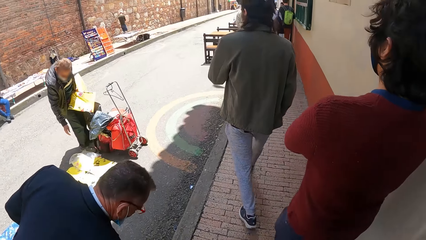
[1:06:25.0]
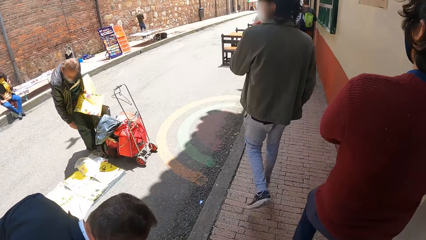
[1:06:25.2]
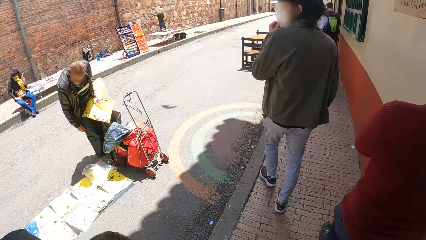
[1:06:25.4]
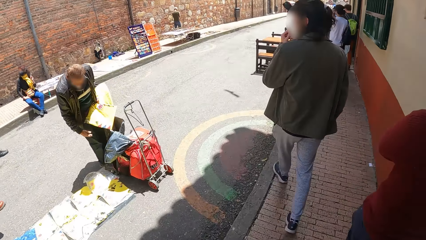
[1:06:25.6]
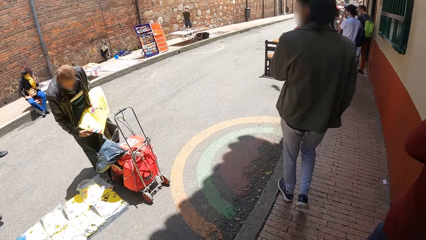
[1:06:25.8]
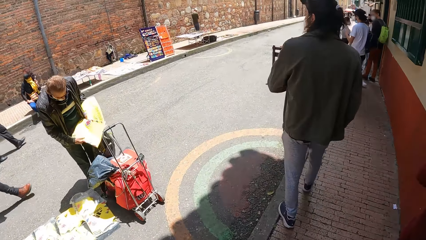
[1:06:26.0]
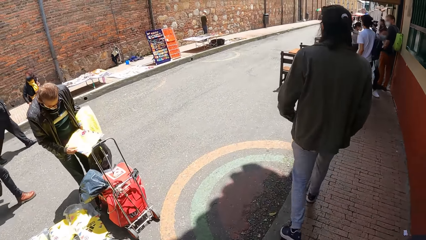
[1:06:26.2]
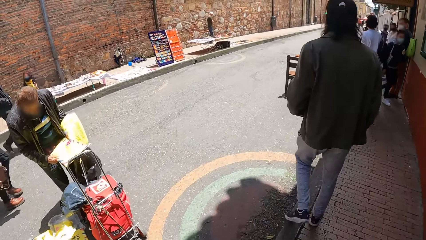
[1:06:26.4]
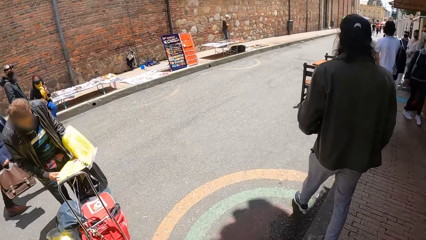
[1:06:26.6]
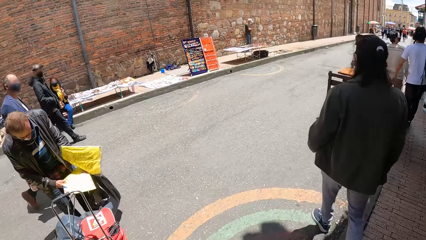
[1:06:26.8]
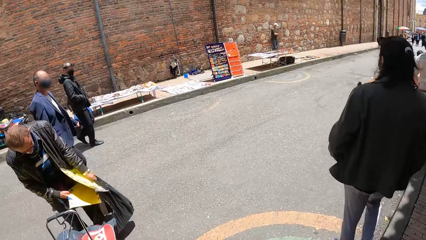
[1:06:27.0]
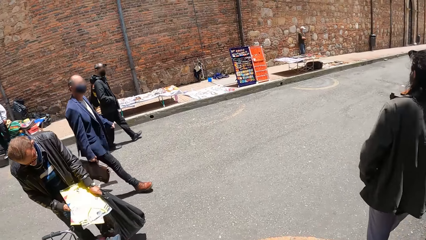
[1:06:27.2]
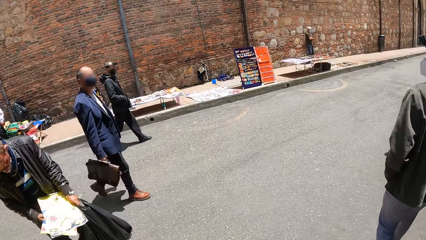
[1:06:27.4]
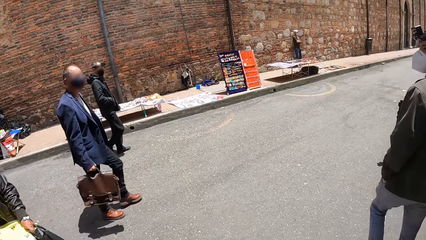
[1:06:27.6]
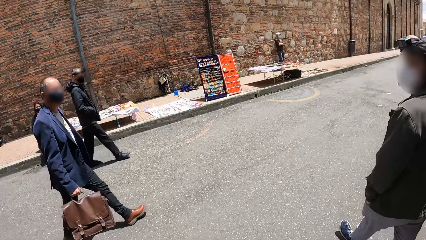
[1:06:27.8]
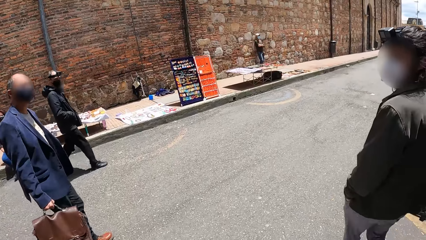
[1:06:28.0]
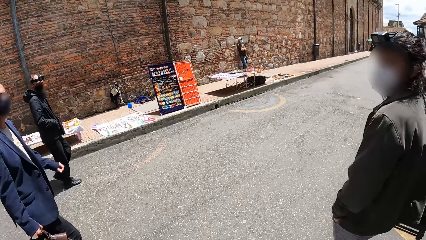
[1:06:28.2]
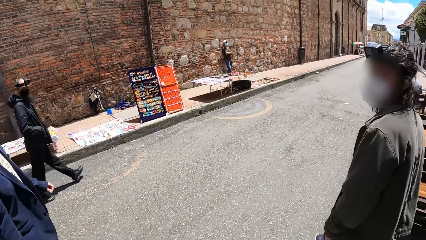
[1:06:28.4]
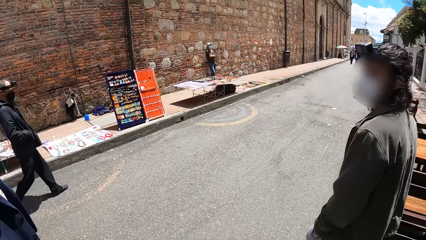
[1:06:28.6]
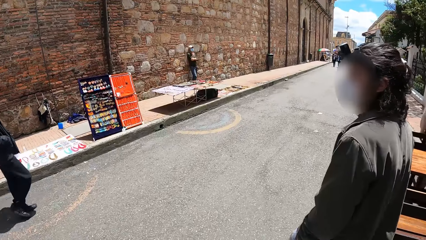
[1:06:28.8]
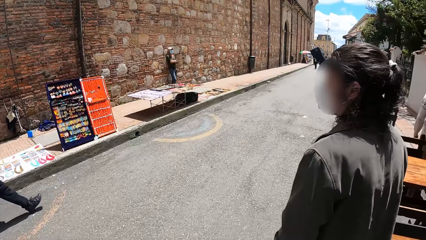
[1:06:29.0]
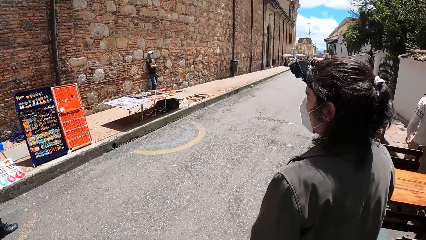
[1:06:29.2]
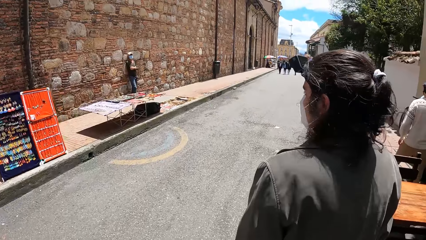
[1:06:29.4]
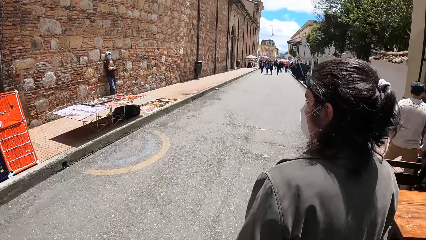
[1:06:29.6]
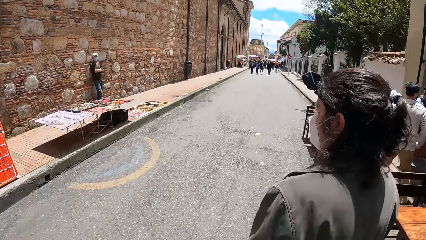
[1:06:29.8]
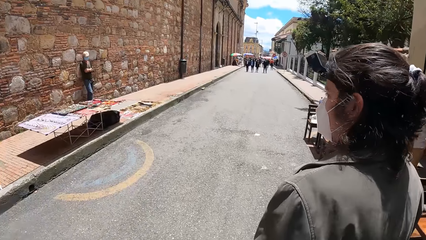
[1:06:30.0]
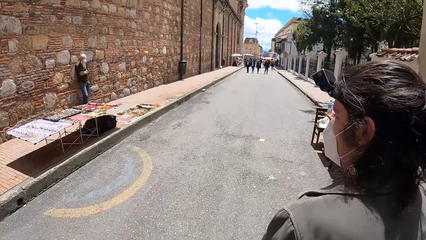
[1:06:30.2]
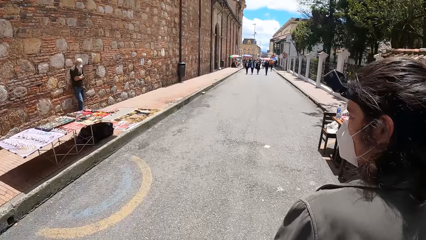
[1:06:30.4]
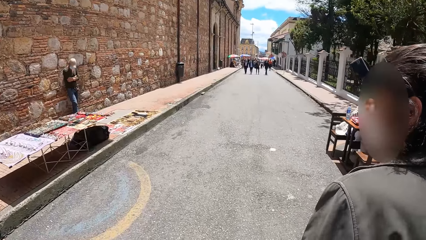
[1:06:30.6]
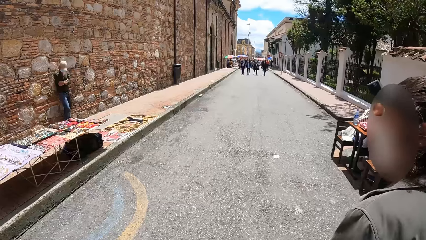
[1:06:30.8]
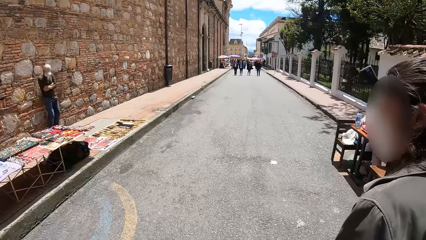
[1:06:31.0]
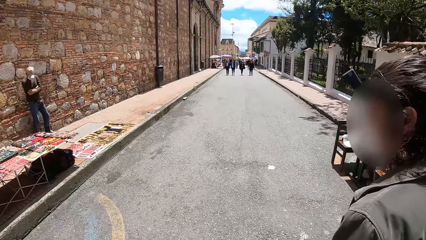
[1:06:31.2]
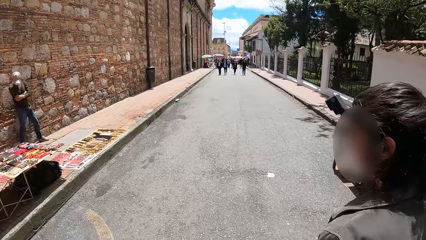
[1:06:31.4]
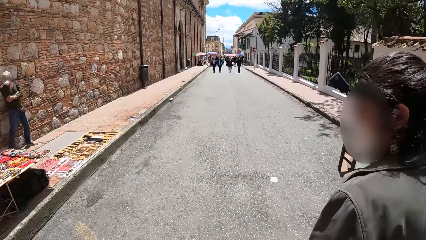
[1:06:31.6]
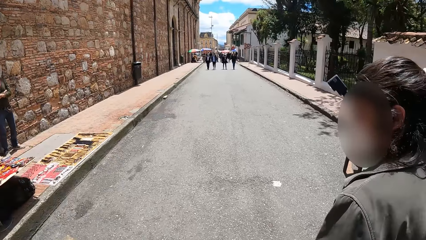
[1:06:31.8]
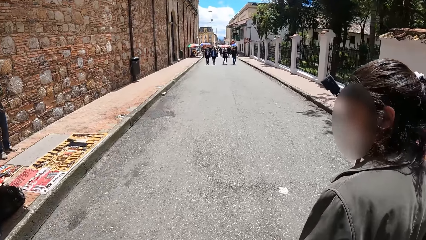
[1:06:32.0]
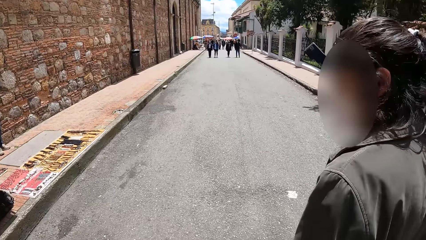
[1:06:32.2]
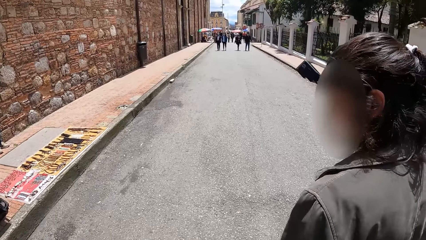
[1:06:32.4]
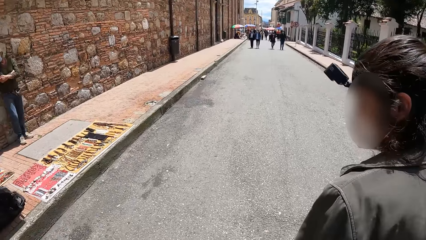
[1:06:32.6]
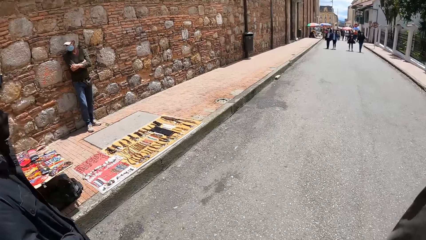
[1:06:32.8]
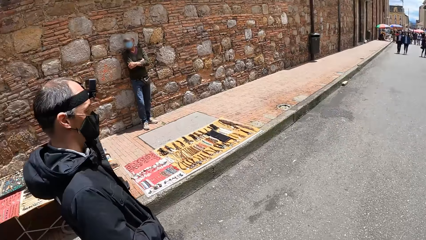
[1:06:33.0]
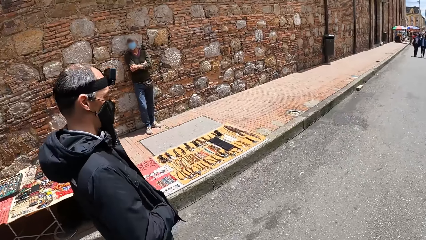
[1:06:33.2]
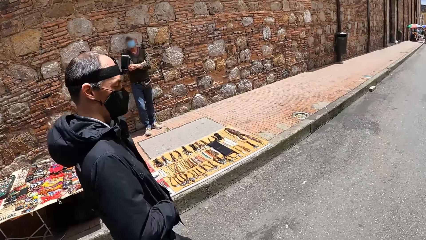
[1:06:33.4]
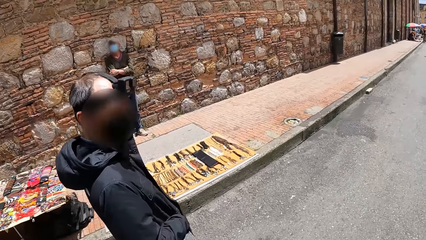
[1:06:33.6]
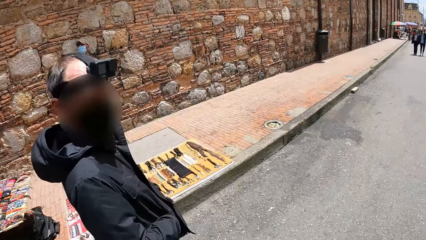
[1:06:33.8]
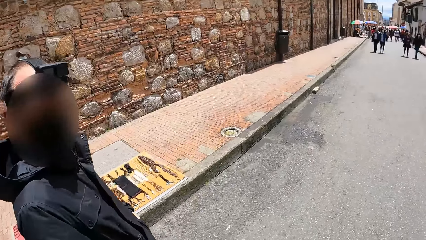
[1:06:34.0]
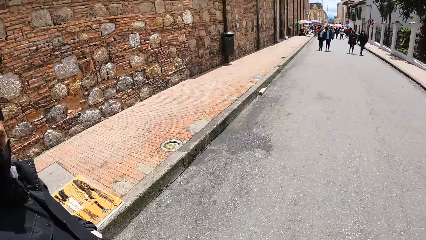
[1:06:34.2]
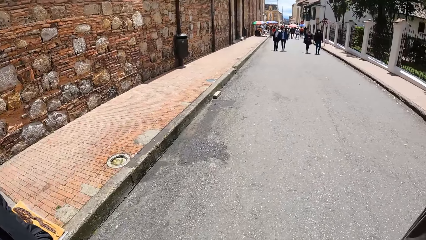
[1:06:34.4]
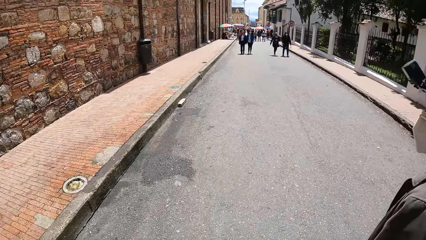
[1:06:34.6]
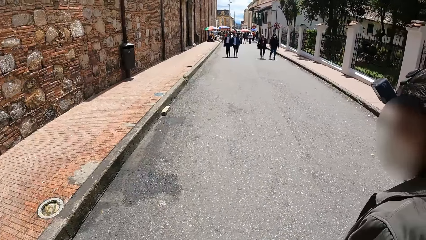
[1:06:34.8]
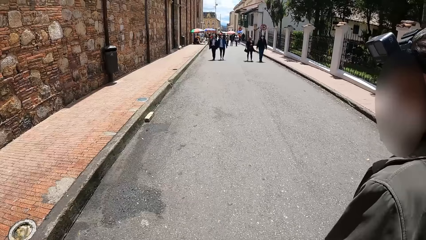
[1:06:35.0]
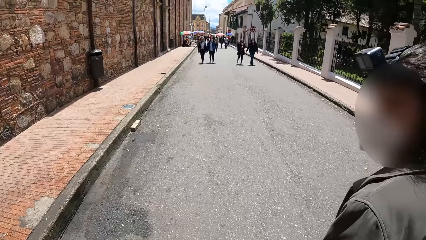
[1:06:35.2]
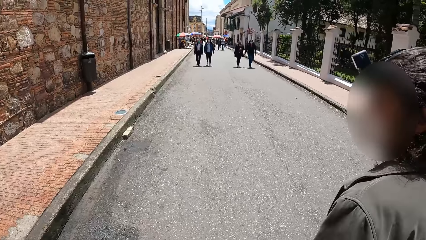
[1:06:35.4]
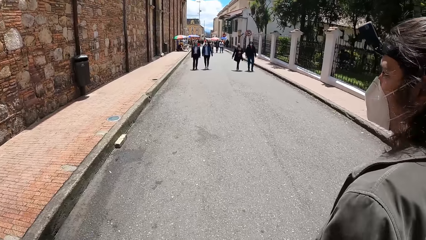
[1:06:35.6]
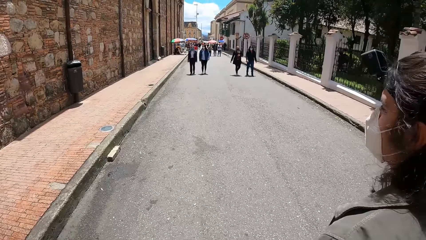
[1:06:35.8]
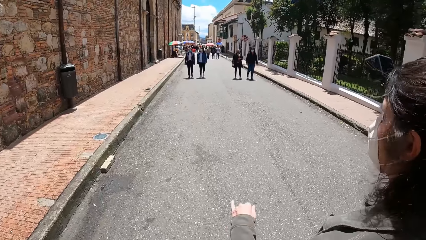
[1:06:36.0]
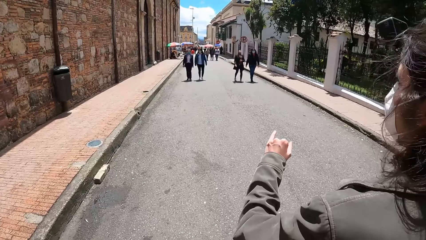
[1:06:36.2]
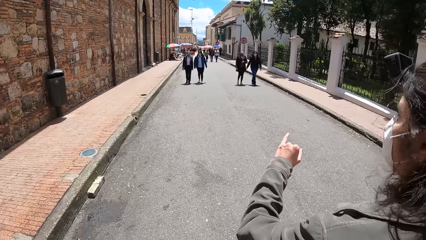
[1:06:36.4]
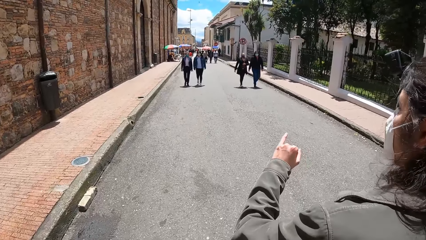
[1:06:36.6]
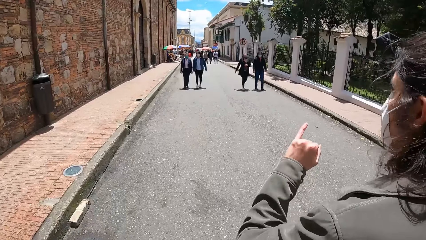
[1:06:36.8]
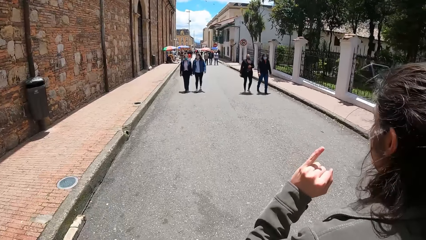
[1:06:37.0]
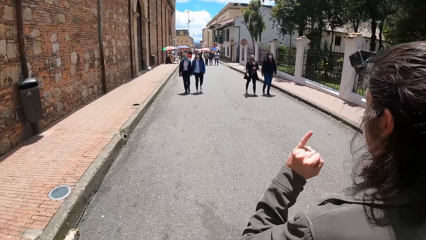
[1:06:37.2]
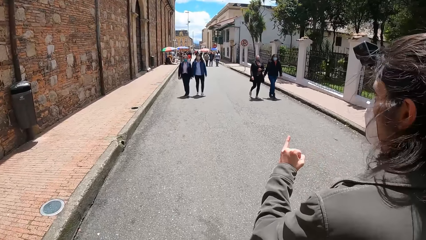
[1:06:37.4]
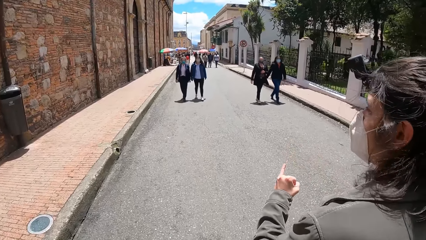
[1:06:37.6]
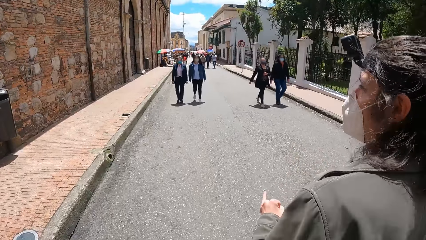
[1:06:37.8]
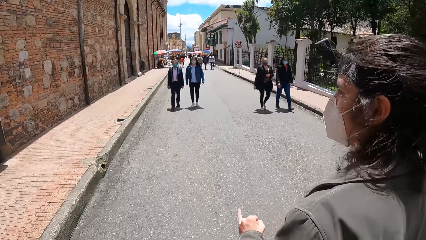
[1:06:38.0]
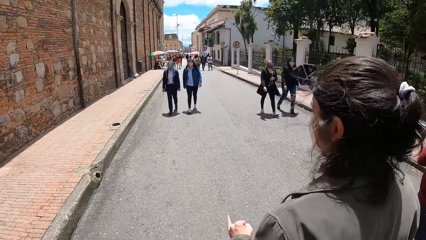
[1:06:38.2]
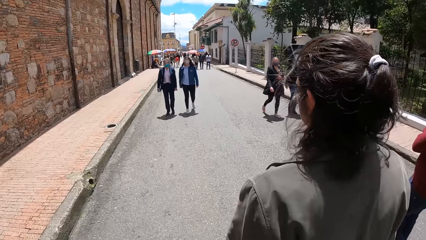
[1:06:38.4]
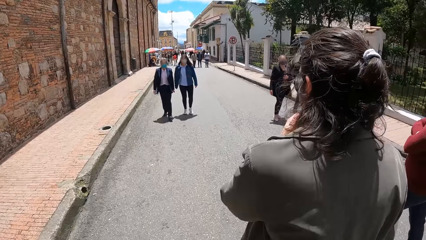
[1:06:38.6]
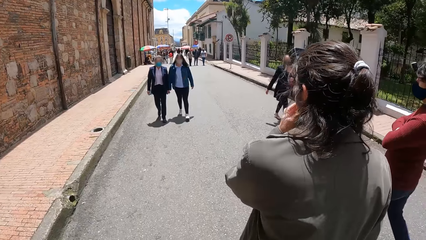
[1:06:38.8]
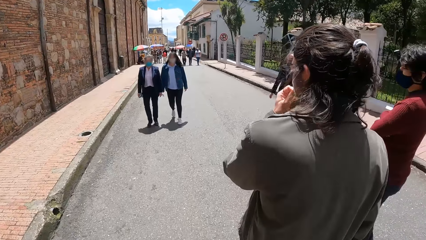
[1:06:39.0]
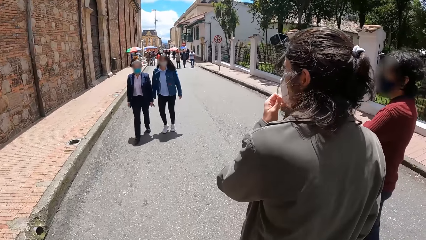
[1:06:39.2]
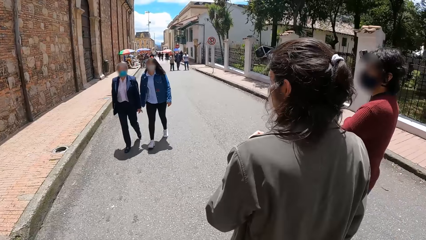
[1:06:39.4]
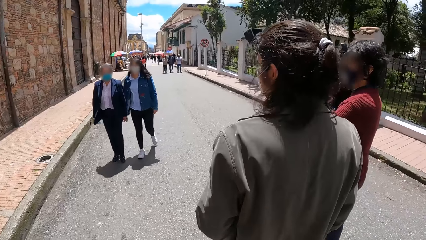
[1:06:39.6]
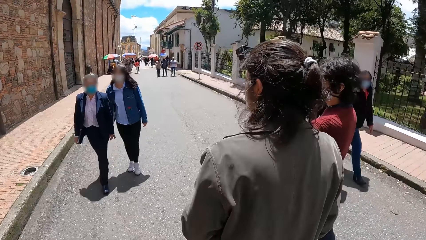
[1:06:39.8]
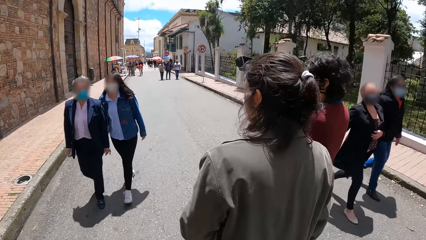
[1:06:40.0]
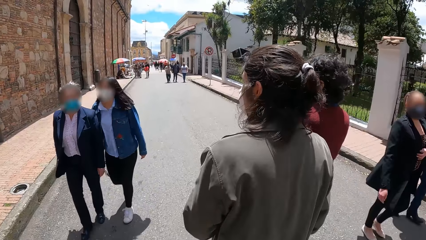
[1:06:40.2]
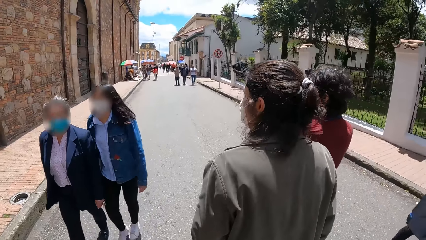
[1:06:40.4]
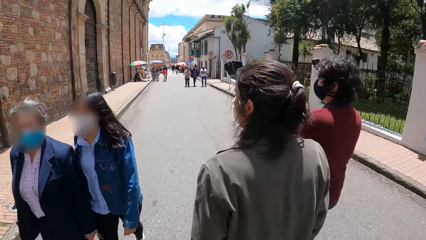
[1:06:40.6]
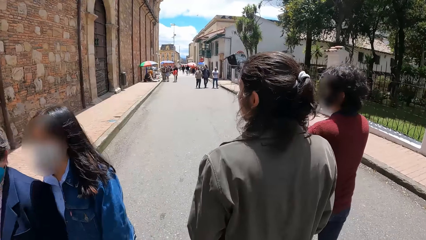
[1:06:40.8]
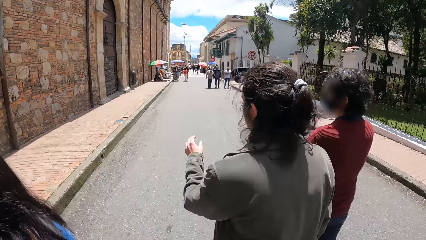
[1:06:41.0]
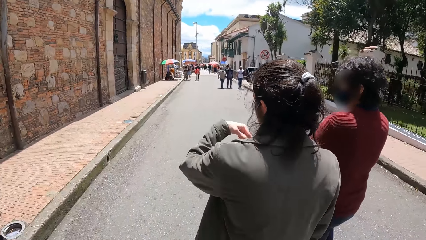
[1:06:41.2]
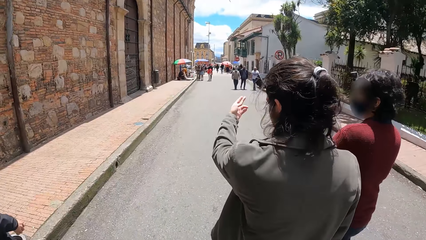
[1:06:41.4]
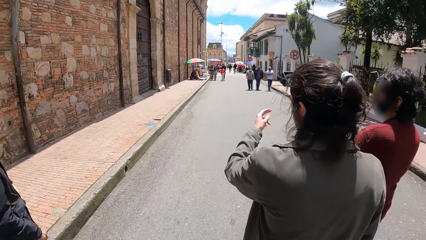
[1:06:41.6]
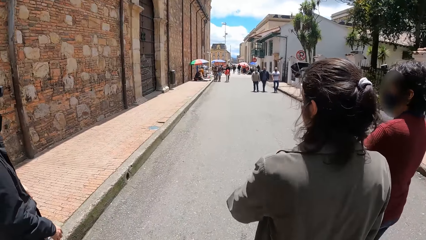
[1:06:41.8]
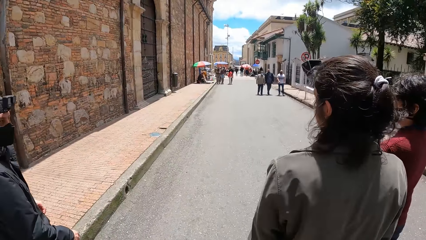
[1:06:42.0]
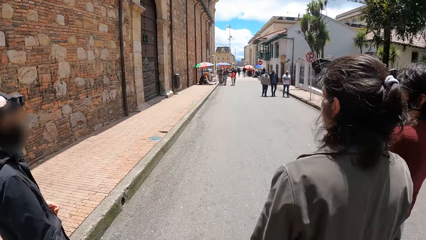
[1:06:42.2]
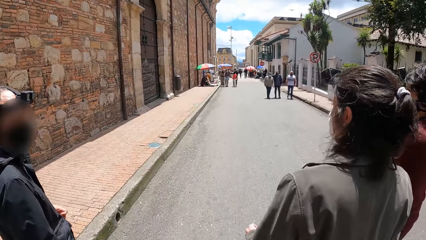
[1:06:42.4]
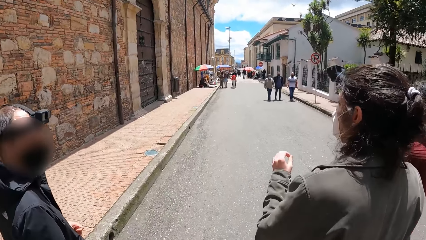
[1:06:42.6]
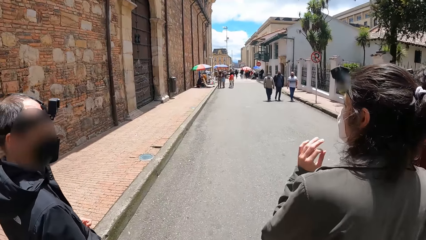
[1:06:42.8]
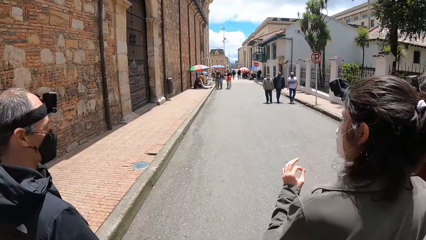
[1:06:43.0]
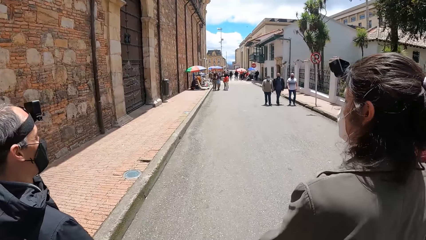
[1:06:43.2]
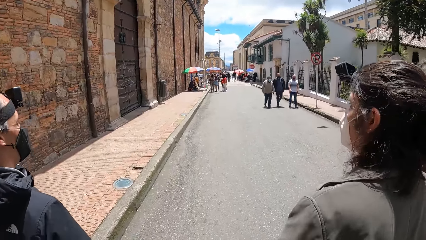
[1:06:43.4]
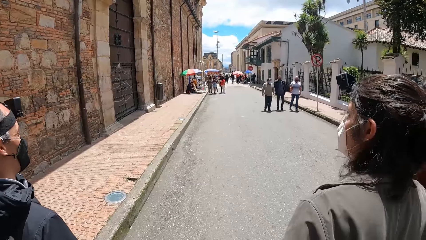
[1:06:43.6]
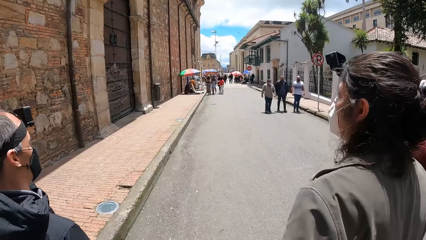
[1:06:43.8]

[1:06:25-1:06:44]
The man holds the shirts with his right hand. He holds the papers with both hands. Another man holds a bag with his right hand. The camera wearer looks across the road. They follow a man. A man interacts with another man and the camera wearer. The camera wearer walks on the street. They interact with the man they follow. They follow the man. The man interacts with another man.
